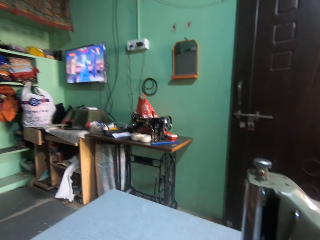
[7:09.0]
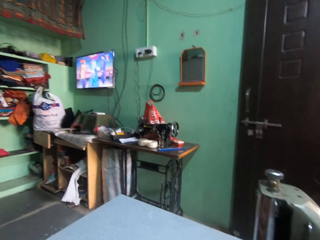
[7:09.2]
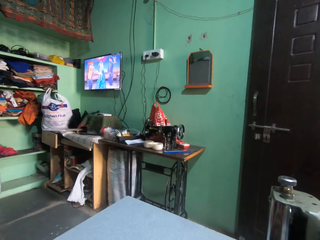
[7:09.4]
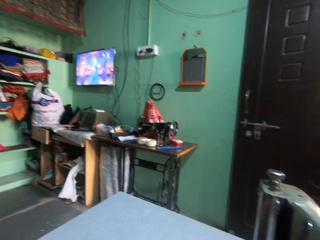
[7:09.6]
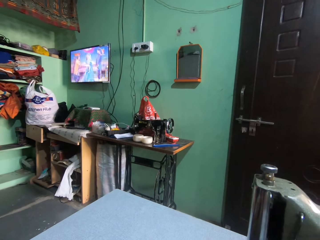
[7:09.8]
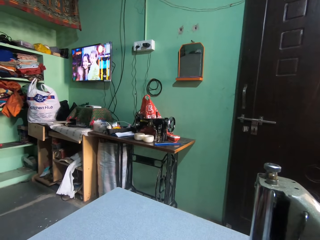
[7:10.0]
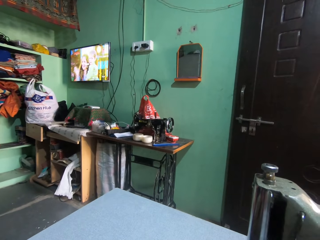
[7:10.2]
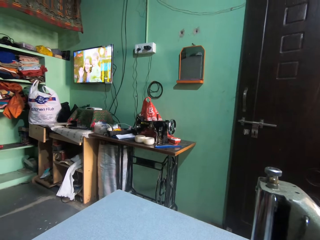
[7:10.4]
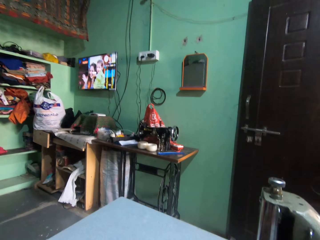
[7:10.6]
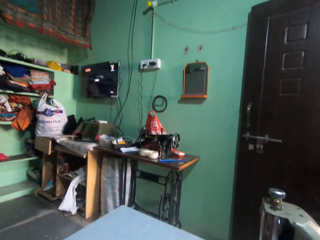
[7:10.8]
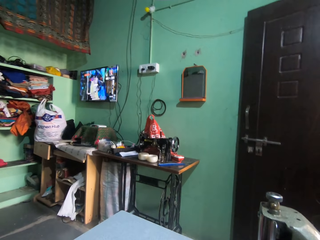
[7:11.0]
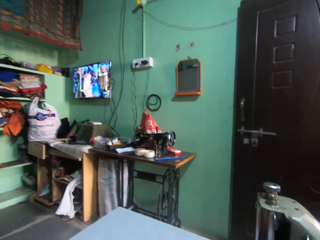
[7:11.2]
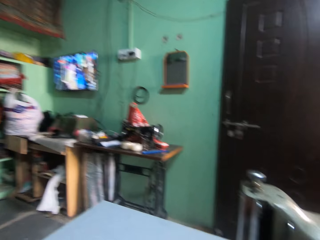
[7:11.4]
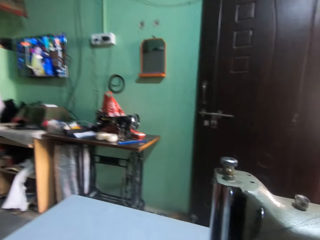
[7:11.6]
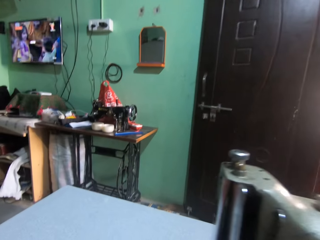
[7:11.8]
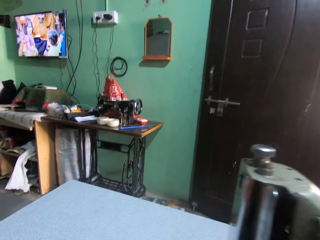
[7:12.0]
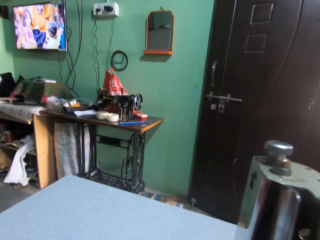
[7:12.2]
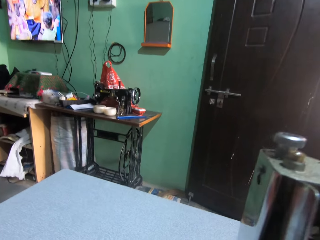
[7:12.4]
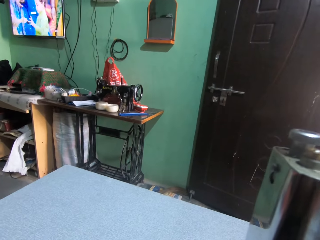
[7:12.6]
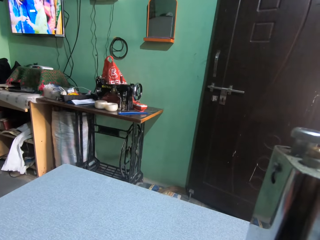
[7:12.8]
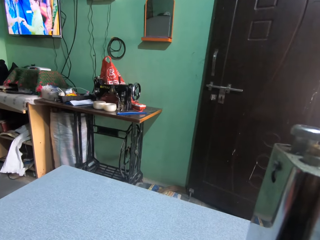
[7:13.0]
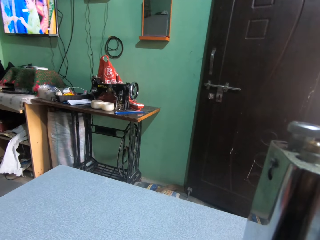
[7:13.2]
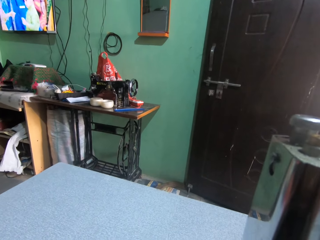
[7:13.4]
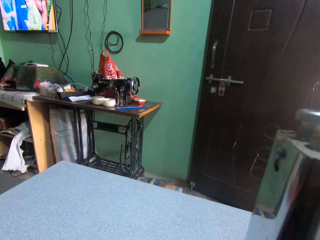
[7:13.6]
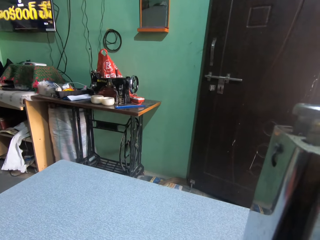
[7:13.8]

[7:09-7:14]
The camera wearer sews a cloth.

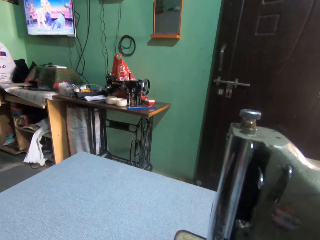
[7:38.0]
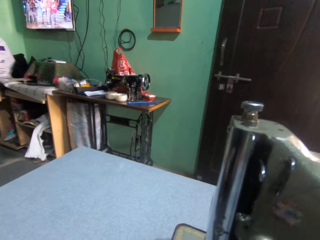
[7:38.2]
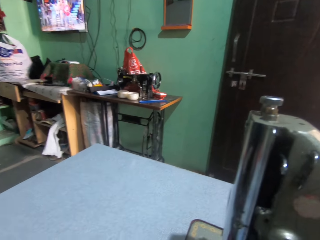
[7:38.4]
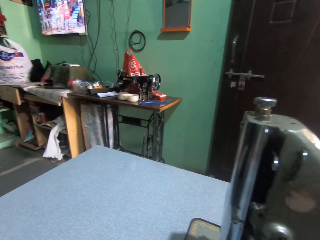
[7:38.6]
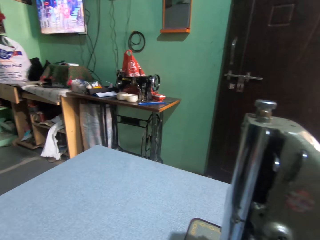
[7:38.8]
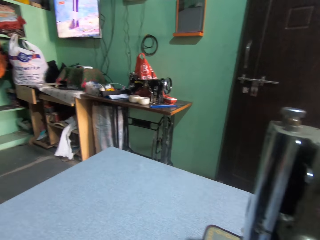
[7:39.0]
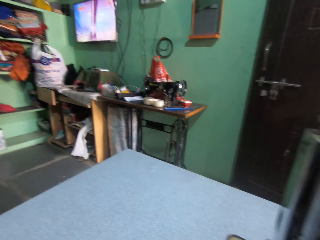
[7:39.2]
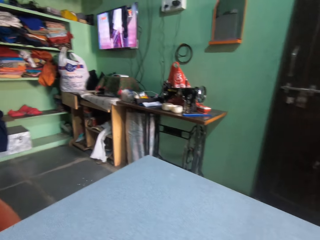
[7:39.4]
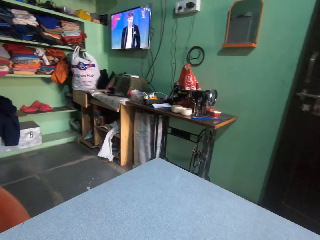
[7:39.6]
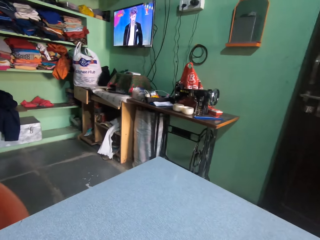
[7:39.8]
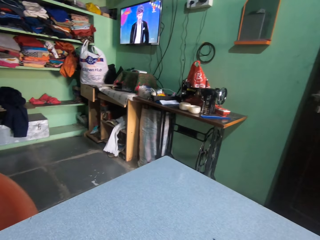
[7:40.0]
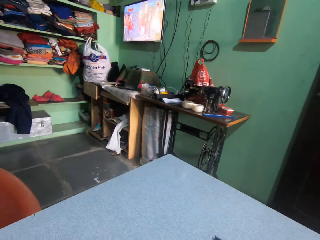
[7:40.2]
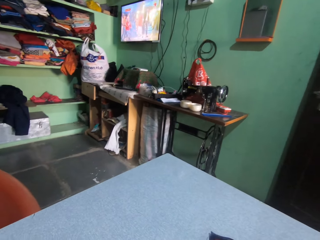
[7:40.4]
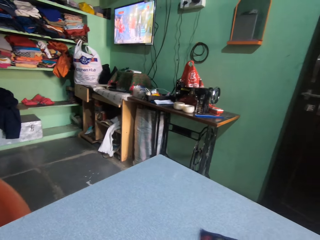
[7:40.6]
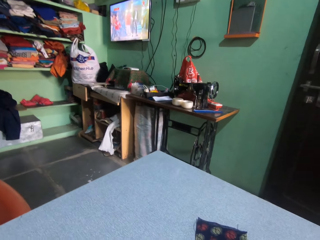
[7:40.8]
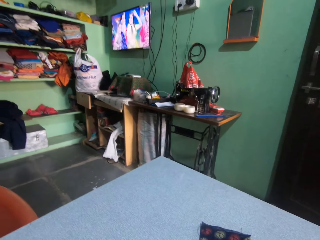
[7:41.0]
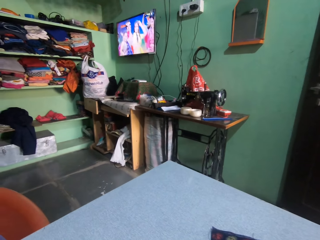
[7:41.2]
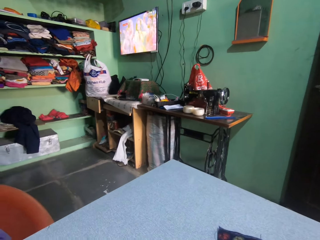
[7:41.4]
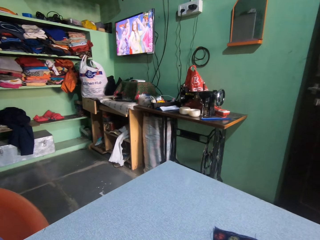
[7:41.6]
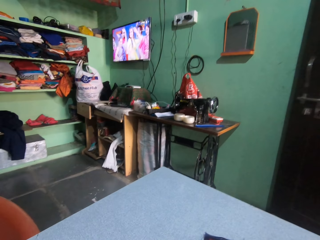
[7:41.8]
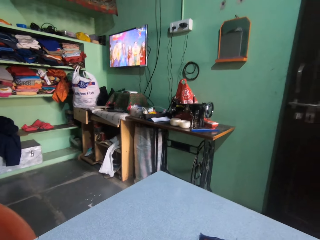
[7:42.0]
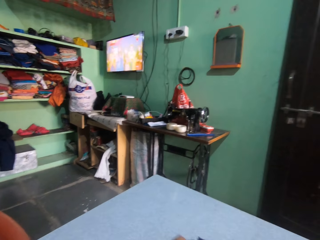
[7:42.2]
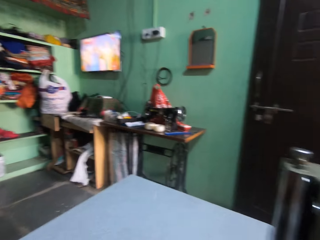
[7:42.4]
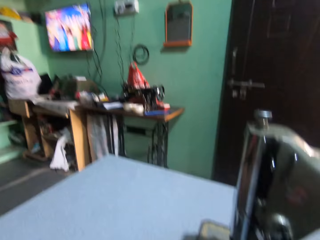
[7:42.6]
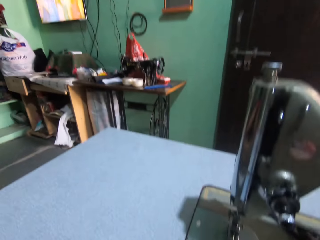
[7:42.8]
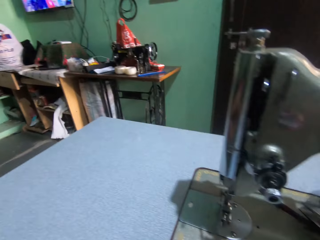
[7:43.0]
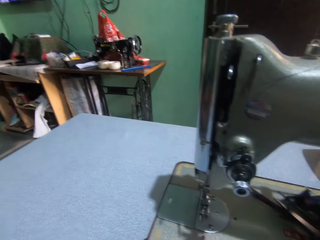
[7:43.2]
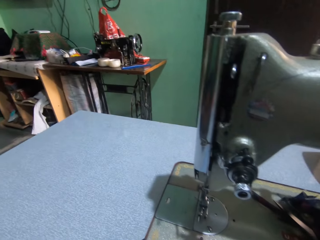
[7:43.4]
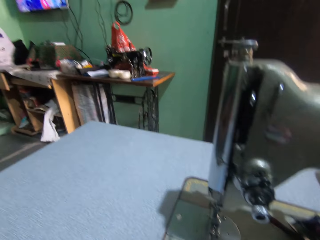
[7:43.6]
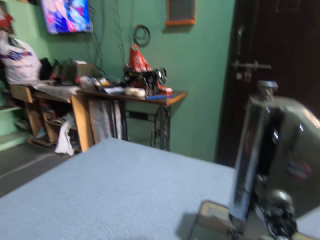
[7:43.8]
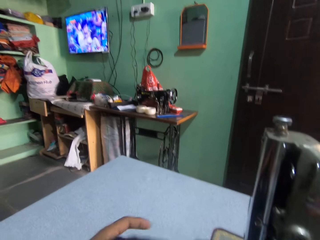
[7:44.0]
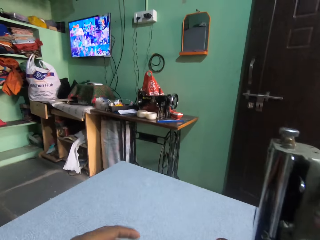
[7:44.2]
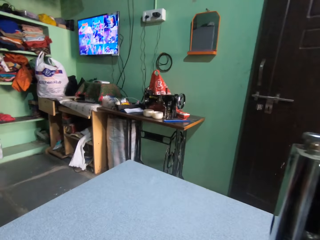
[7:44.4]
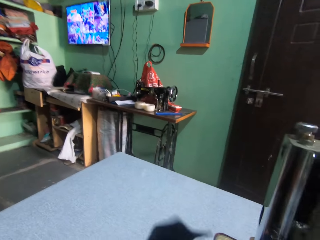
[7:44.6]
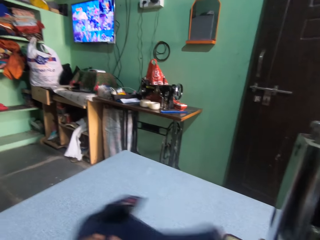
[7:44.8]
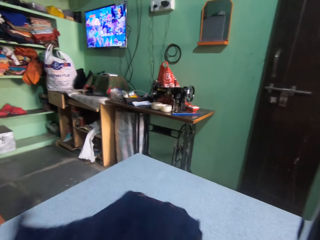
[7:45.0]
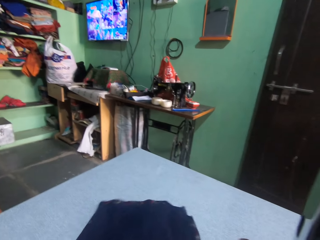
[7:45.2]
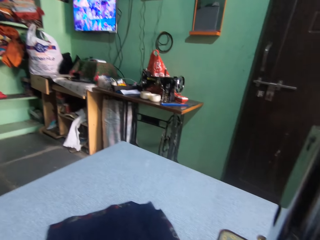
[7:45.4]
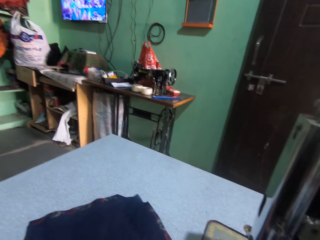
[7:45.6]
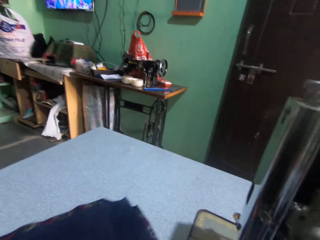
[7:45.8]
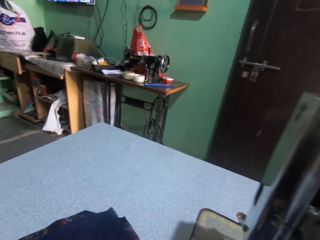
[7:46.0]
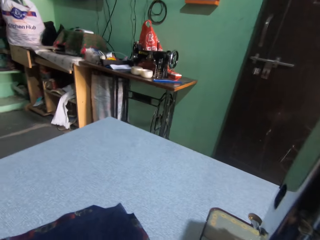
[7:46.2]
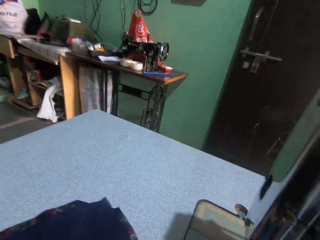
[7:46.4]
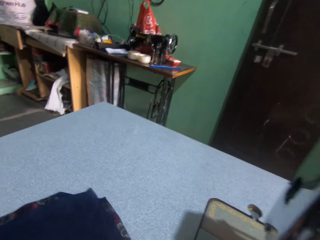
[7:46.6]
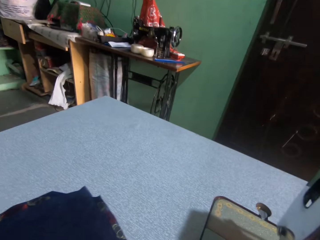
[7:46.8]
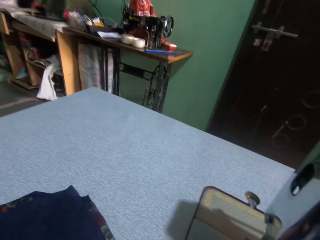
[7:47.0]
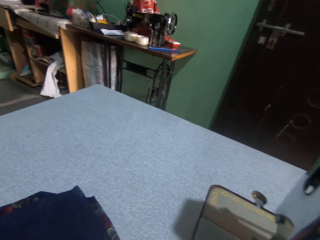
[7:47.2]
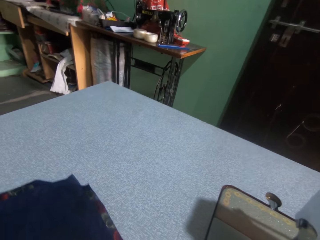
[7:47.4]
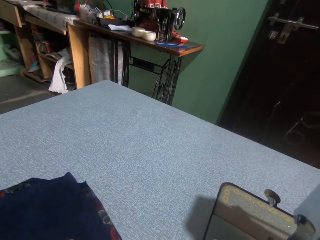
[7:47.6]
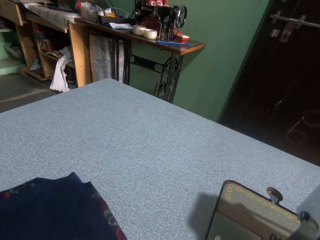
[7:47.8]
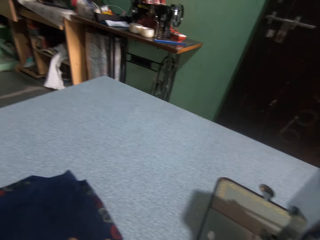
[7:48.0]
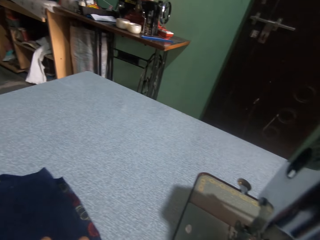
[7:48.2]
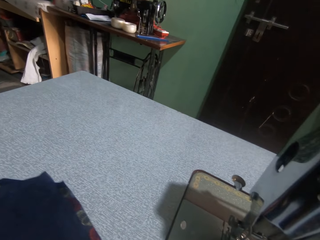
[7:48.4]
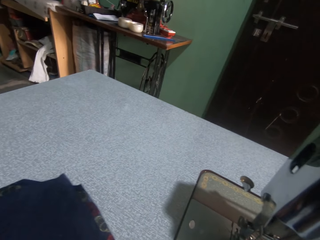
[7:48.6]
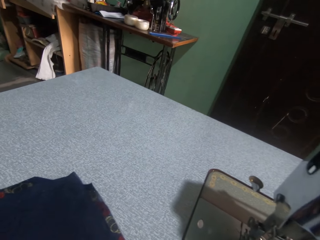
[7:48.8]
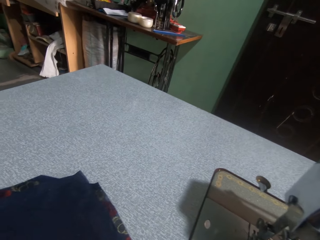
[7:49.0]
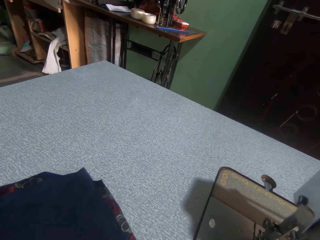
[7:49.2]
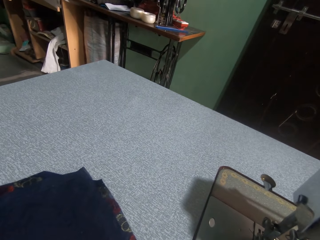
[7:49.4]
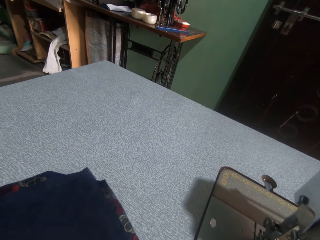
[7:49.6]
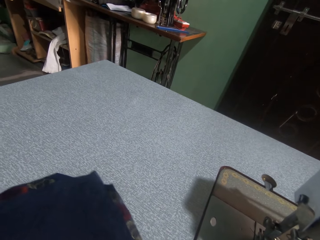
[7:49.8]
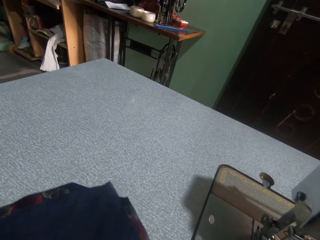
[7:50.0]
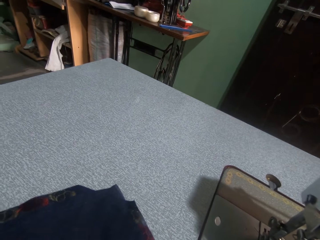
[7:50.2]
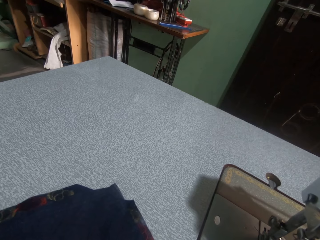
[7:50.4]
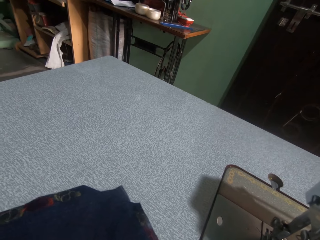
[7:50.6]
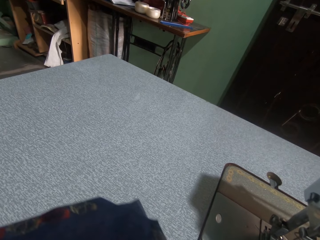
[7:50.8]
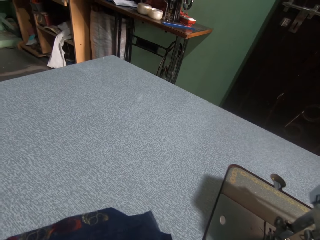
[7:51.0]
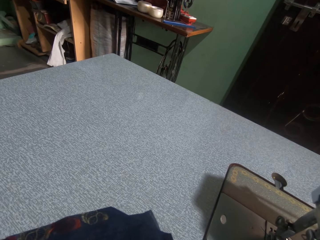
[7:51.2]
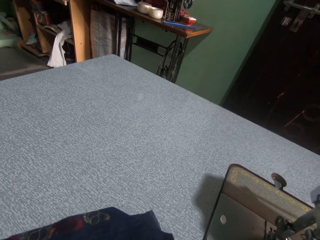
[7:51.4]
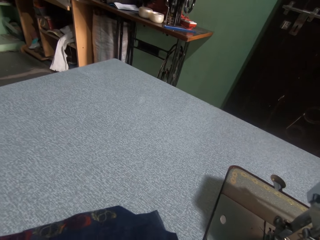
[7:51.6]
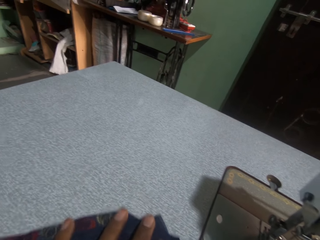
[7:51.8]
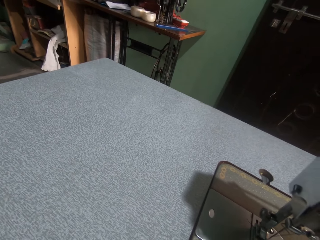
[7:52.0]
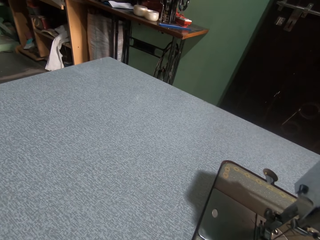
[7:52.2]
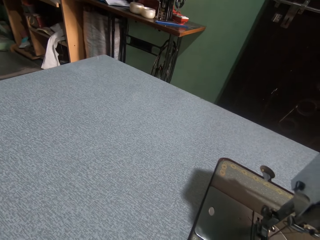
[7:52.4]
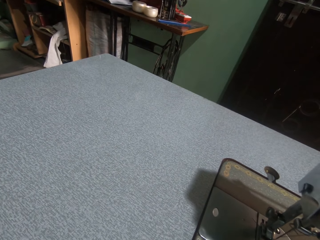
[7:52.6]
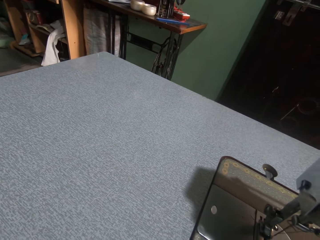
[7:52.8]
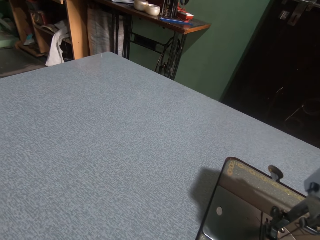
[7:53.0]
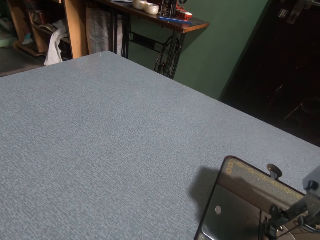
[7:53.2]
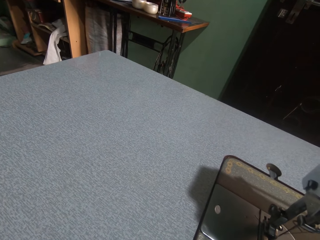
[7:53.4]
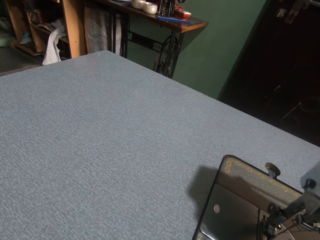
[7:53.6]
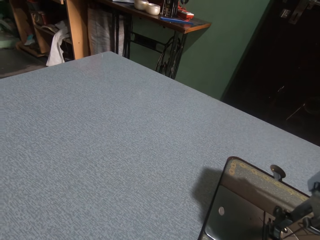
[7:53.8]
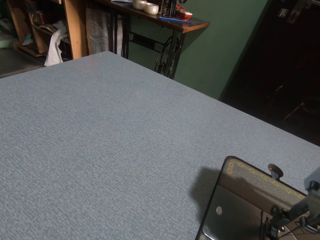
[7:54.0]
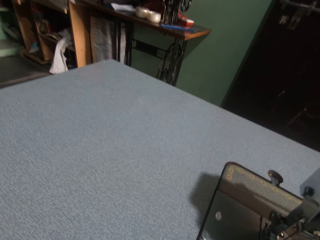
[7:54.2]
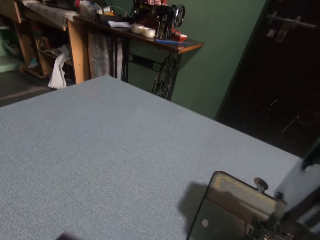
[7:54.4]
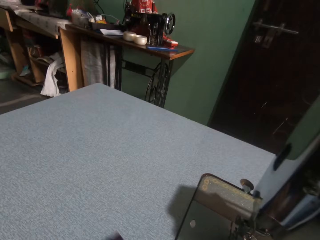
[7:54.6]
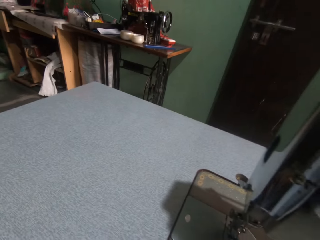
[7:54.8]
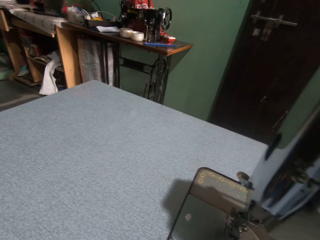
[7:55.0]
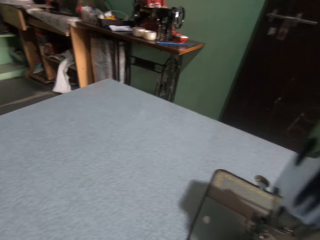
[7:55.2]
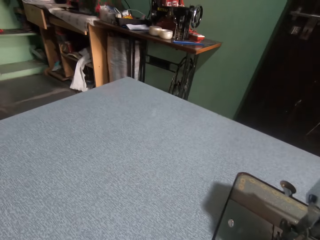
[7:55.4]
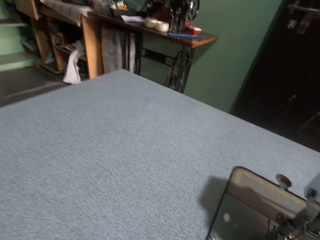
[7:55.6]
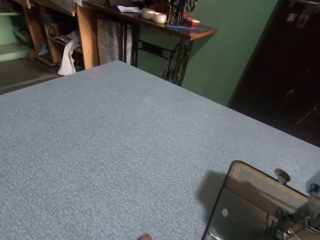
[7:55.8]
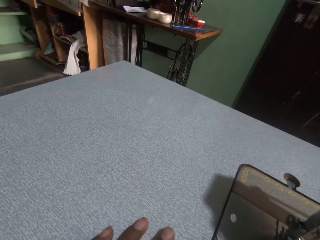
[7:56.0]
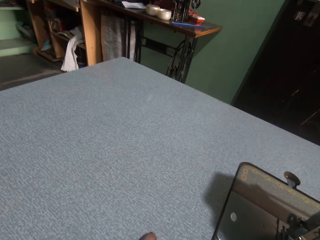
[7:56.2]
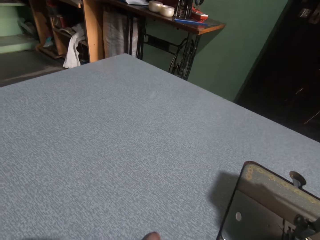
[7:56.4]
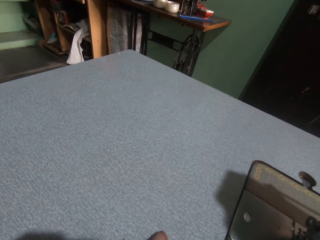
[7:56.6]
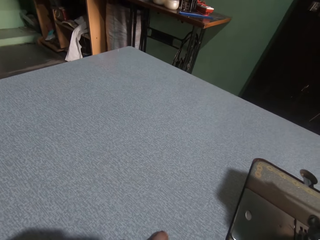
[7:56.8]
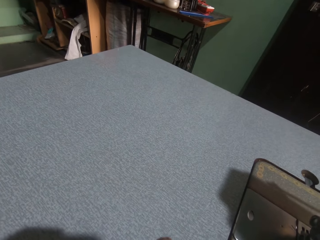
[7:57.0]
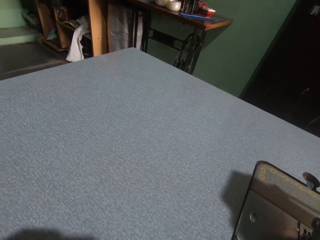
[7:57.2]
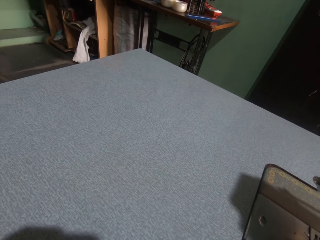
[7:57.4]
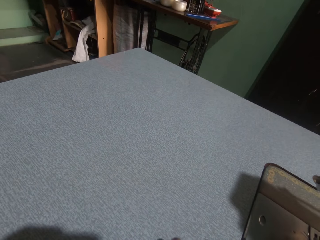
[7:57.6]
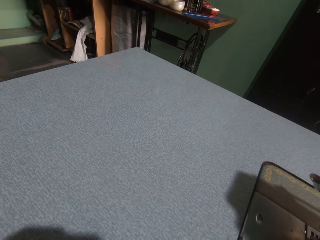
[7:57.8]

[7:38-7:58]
The camera wearer watches television. They move a cloth and pick up scissors. They put the cloth on the table. They move the cloth on the table. They cut the cloth.
